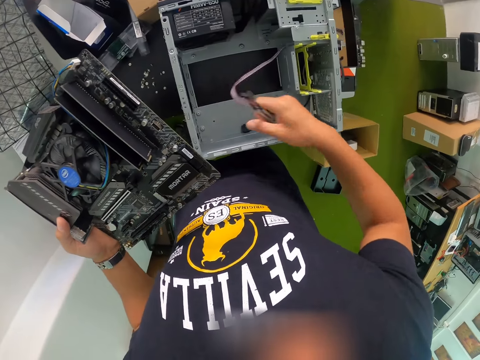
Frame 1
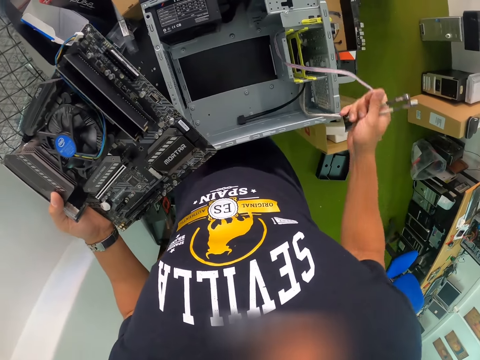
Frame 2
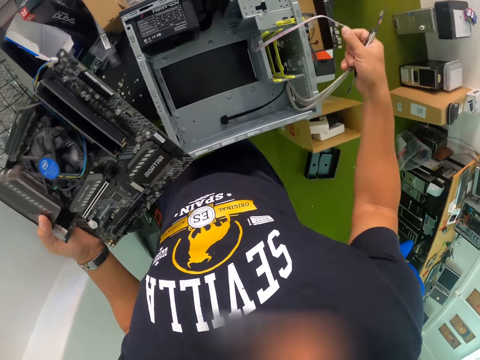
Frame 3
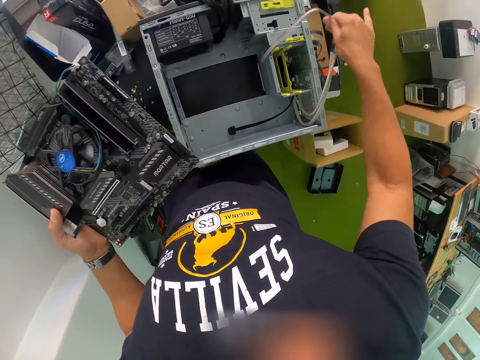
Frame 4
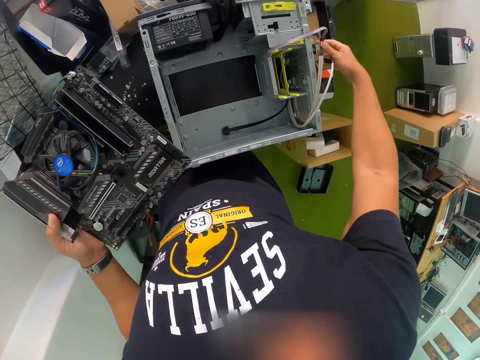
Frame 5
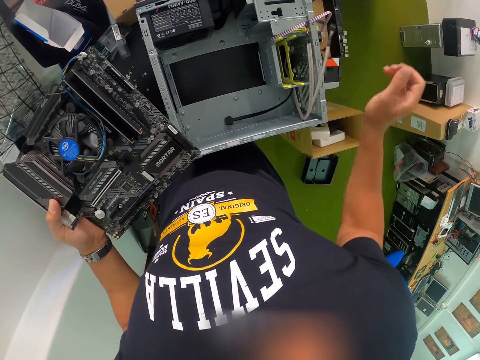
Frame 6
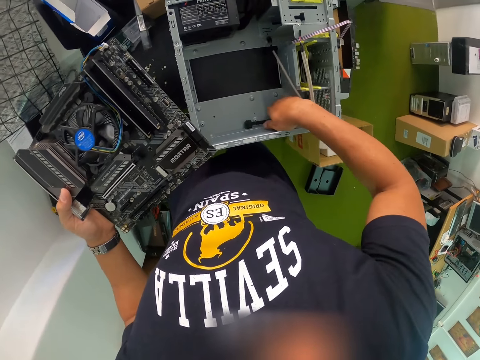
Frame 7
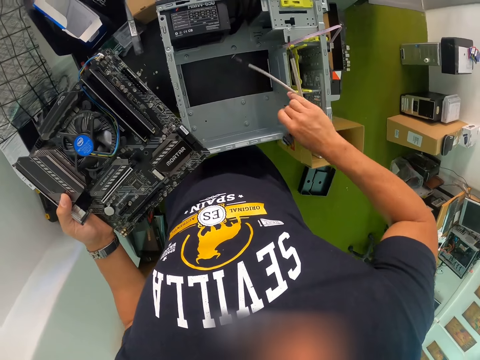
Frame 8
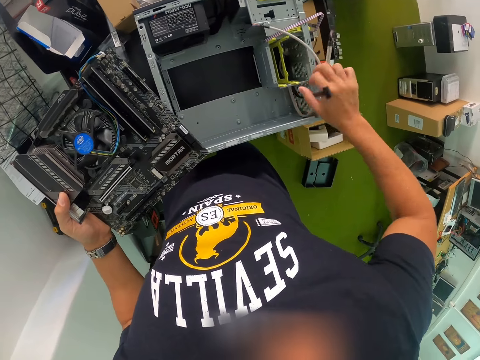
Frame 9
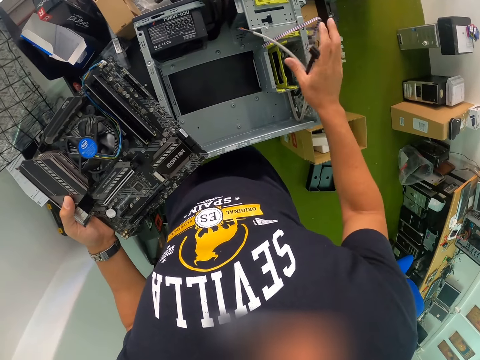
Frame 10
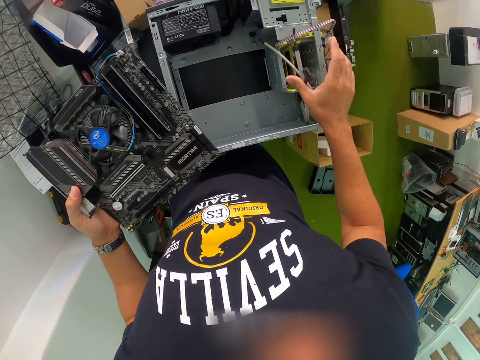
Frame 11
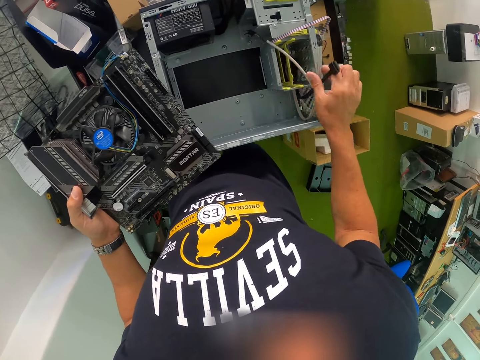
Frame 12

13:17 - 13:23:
The camera wearer adjusts some cables in the CPU with his right hand. He holds the wire.

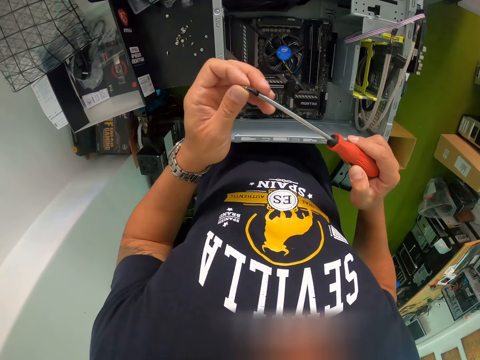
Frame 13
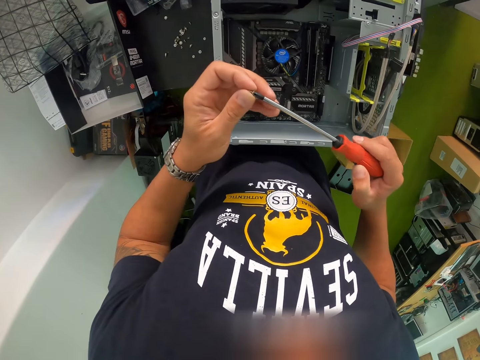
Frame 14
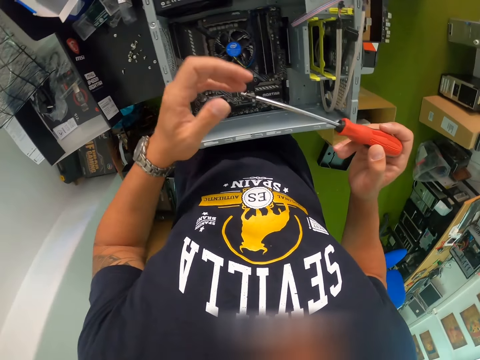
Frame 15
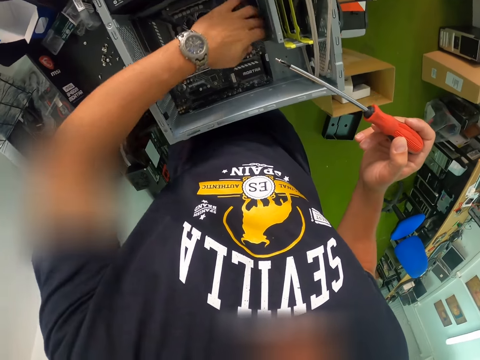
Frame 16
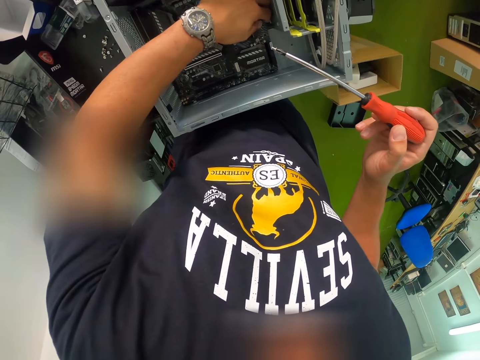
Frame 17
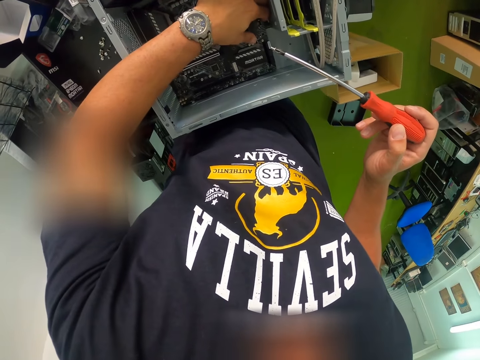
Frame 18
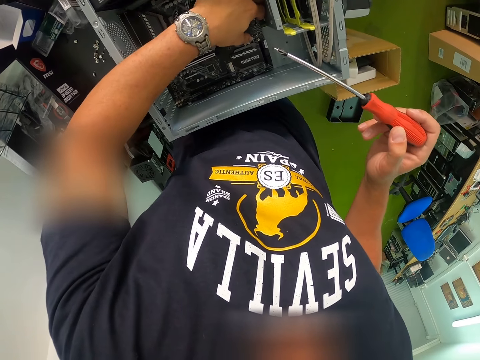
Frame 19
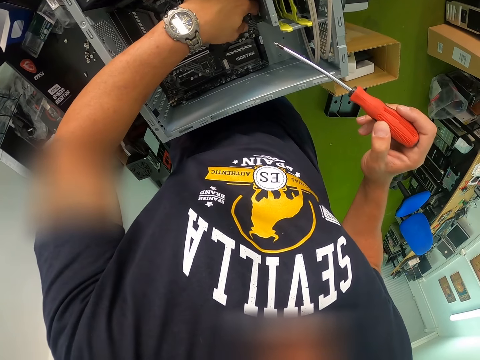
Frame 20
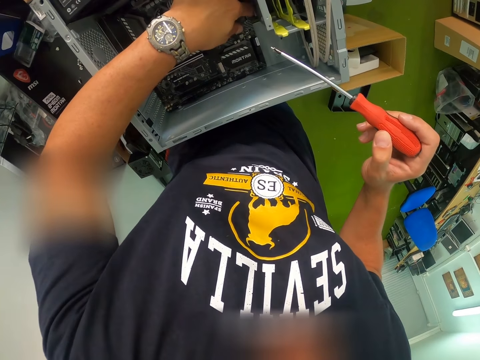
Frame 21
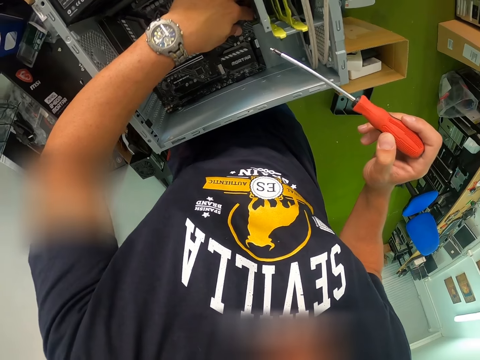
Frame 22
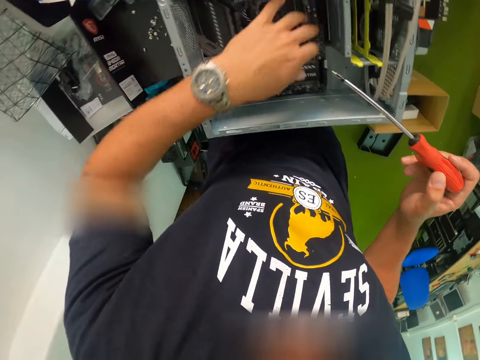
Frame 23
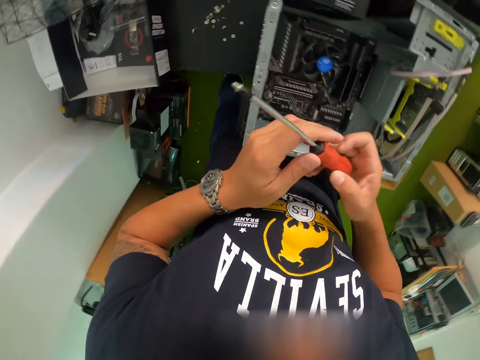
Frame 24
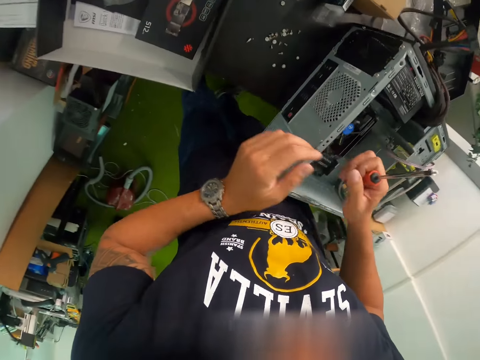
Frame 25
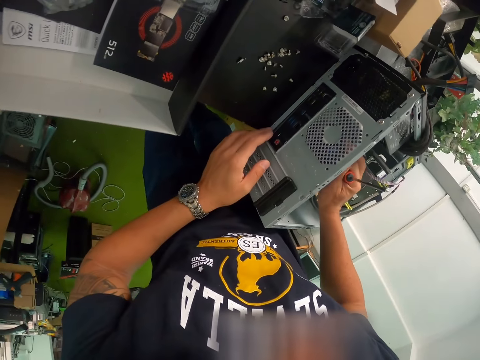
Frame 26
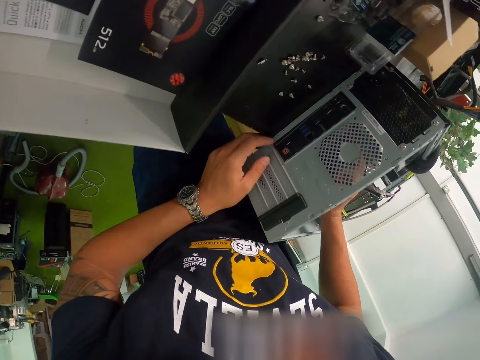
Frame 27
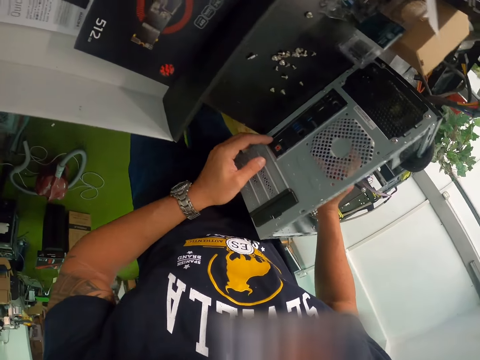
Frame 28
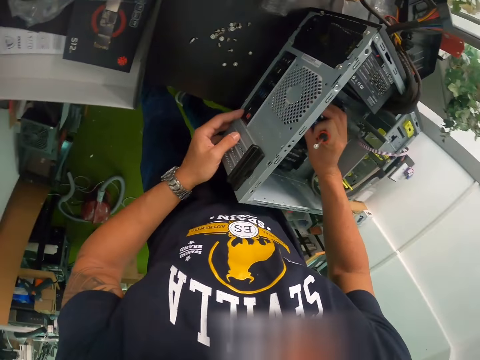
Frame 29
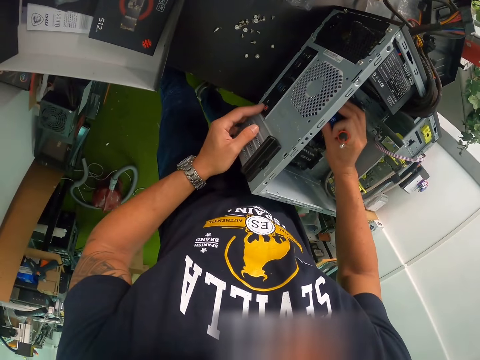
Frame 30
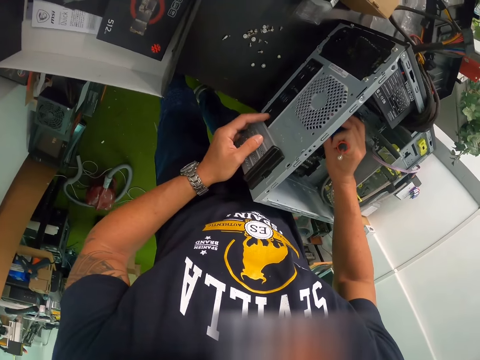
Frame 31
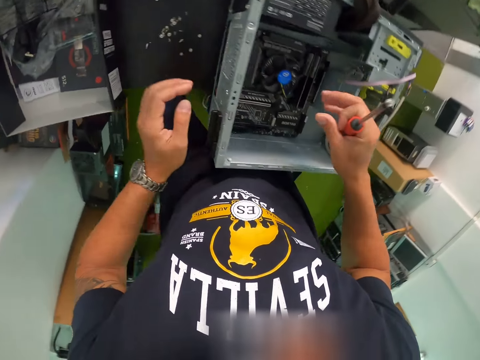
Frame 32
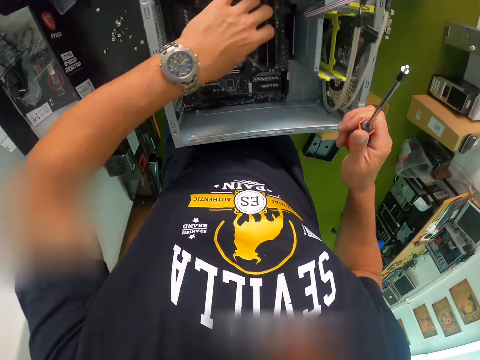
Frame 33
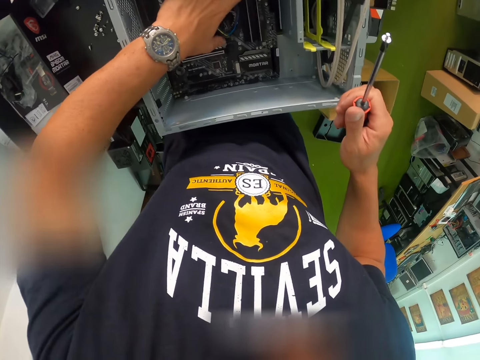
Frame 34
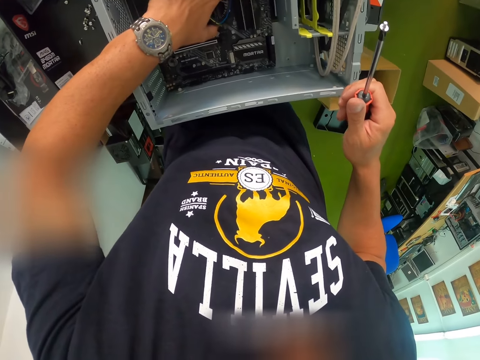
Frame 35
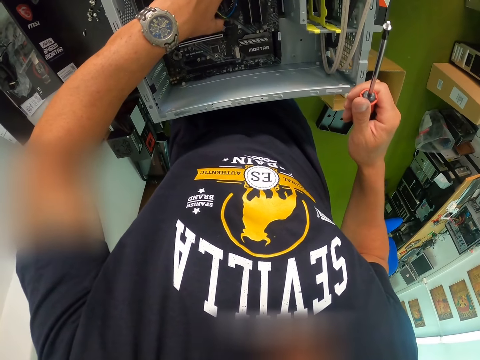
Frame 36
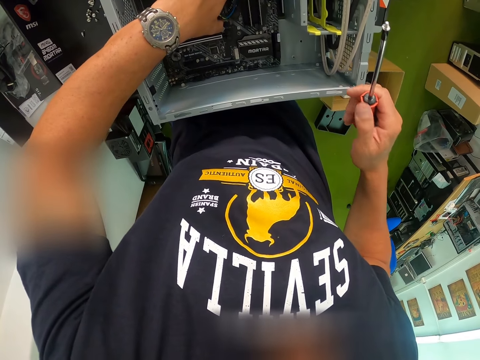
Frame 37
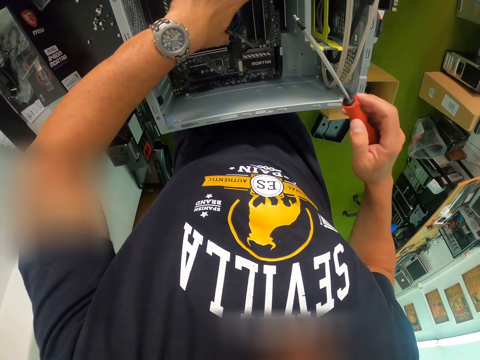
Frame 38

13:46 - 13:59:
The camera wearer places the screw on the tip of the screwdriver. He holds the motherboard inside the CPU with his left hand.

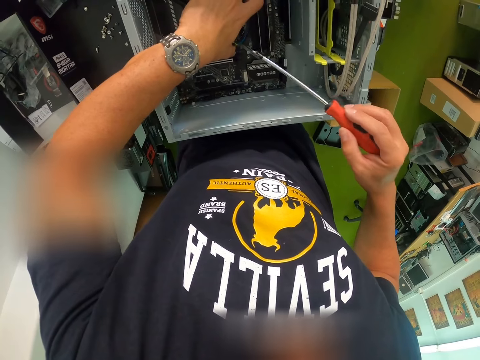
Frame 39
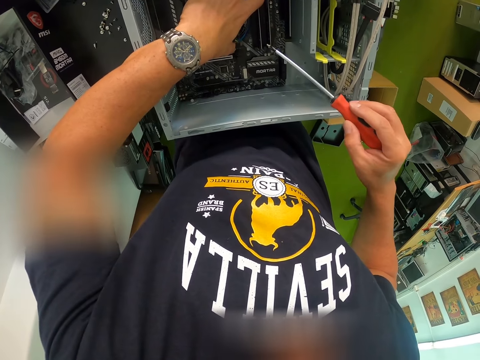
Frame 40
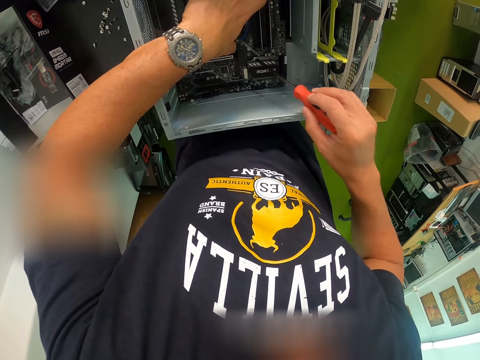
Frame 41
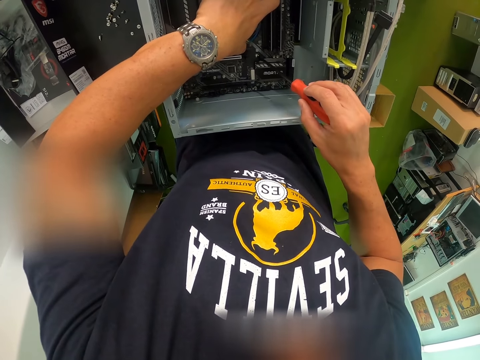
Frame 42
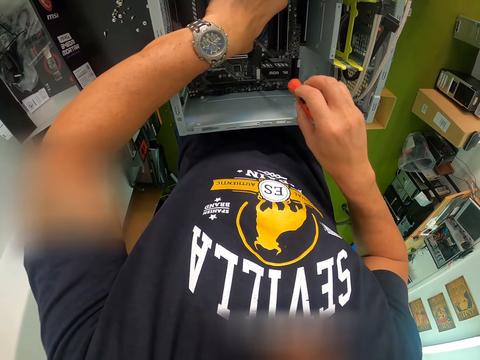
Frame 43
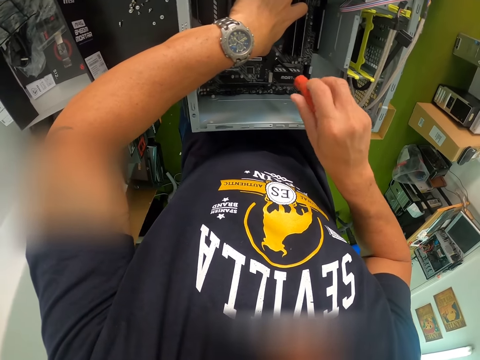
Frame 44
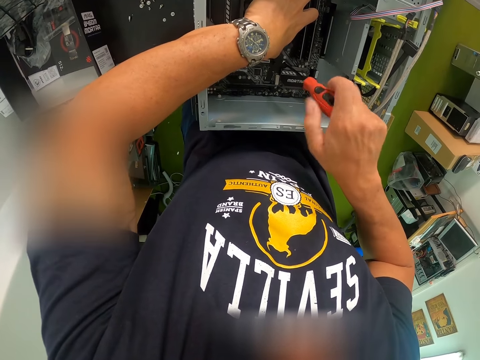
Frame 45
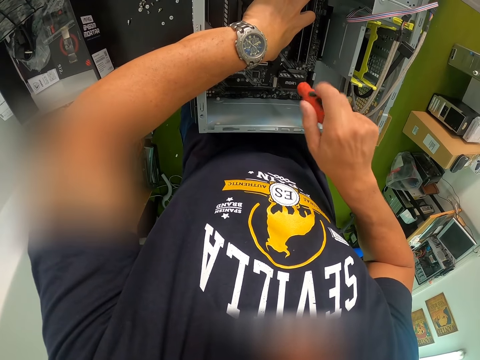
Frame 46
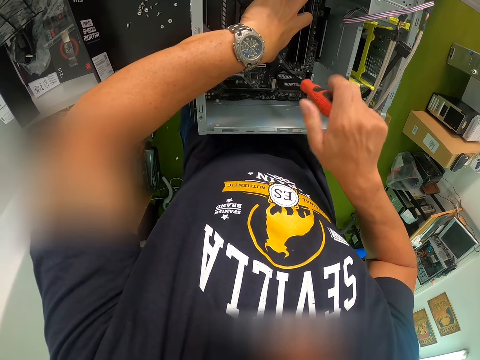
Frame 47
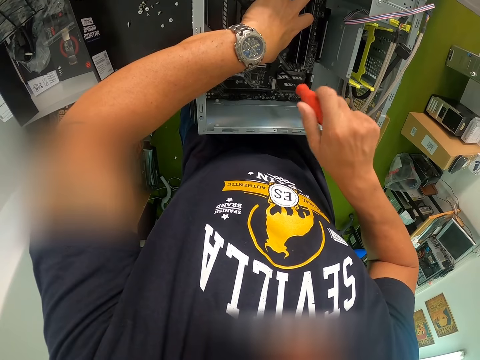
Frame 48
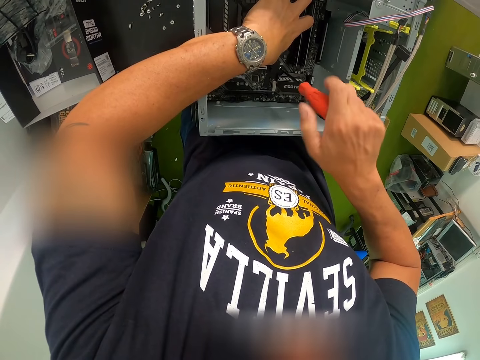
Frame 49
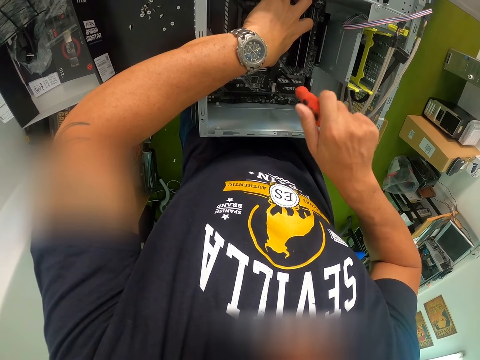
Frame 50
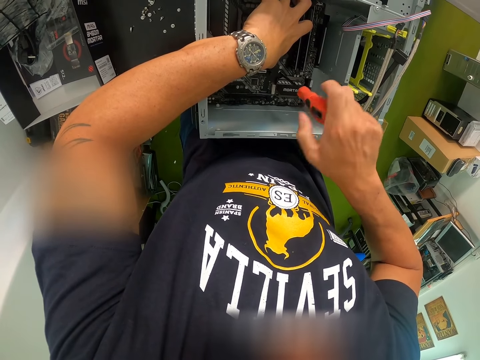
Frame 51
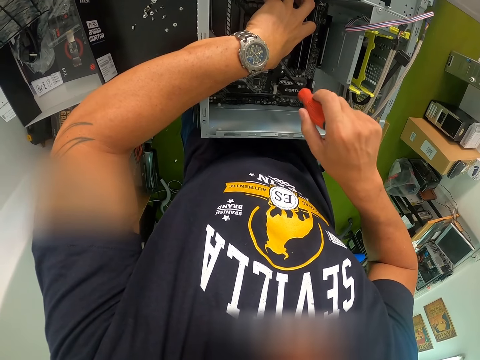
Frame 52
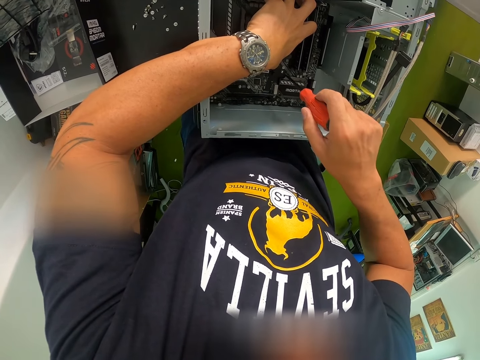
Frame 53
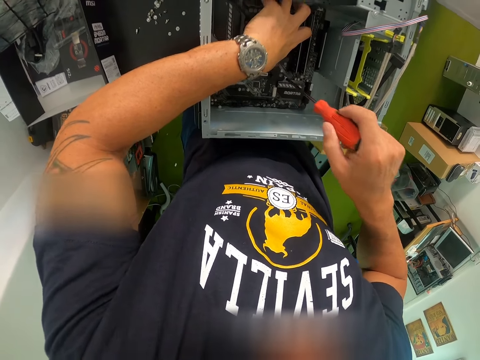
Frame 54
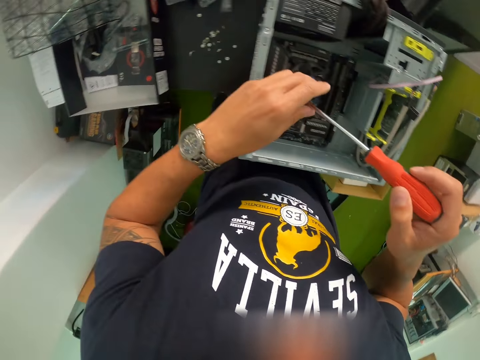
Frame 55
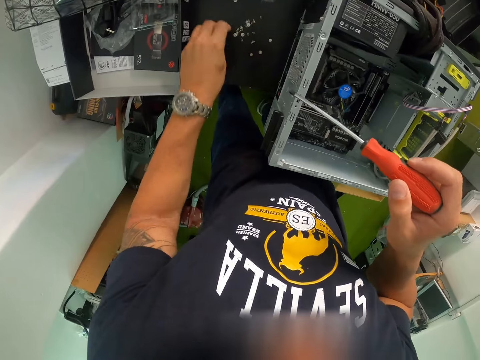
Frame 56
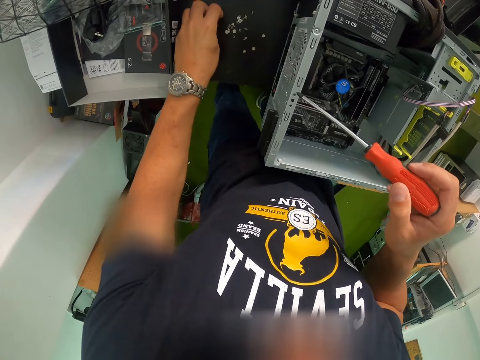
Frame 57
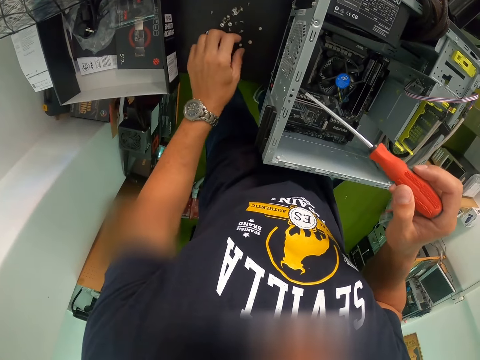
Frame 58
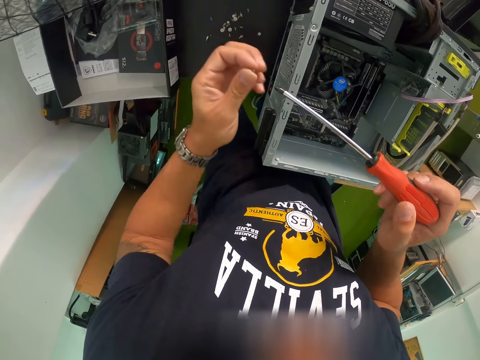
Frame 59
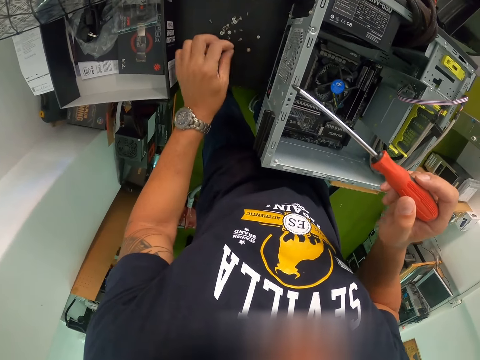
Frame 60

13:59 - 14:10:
The camera wearer fastens the screw into the motherboard with the screwdriver in his right hand. He tightens the screw. He lifts the screwdriver from the motherboard with his right hand. He removes the screw at the tip of the screwdriver with his left hand. He drops the screw on the table. He picks a screw from the table with his left hand. He drops the screw in his left hand on the table.
